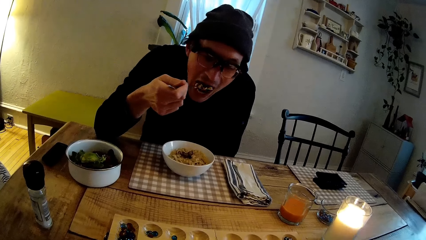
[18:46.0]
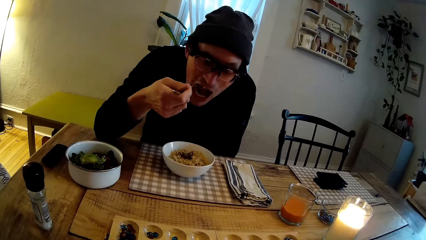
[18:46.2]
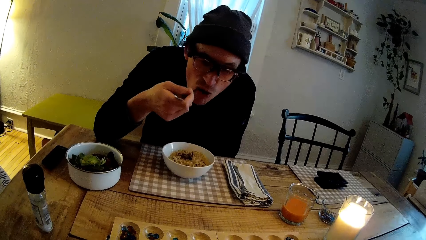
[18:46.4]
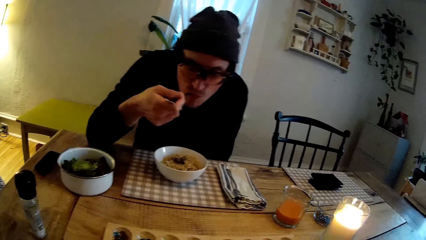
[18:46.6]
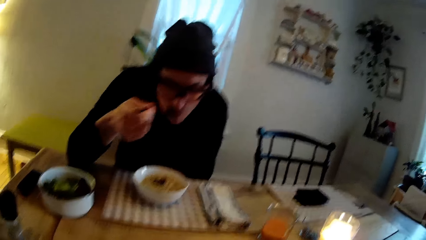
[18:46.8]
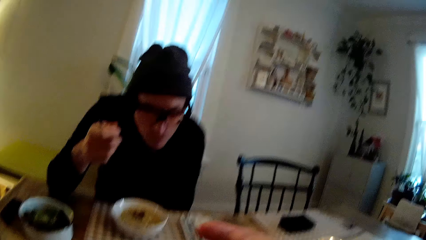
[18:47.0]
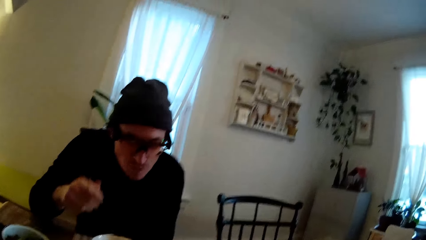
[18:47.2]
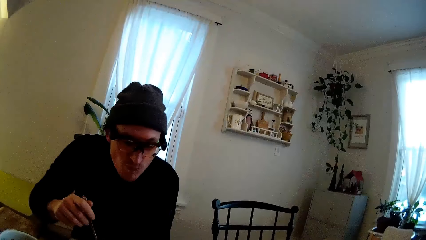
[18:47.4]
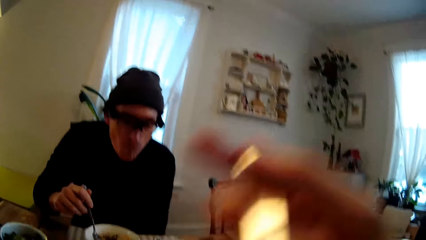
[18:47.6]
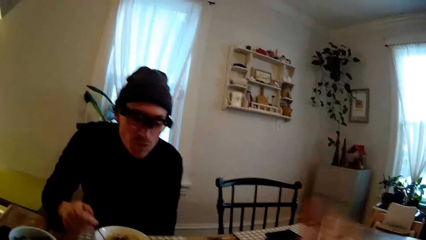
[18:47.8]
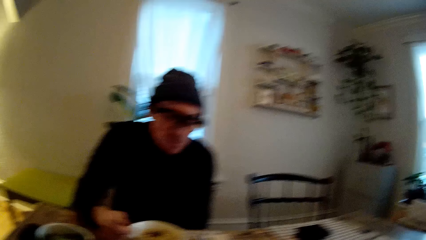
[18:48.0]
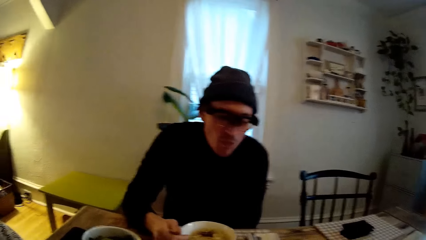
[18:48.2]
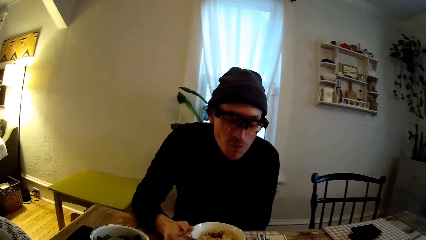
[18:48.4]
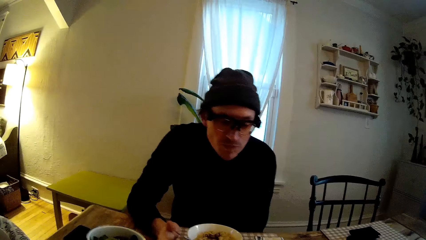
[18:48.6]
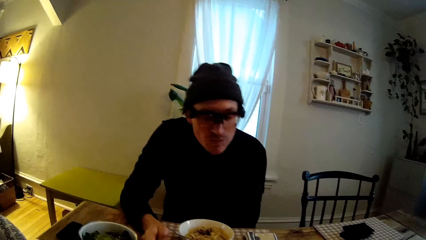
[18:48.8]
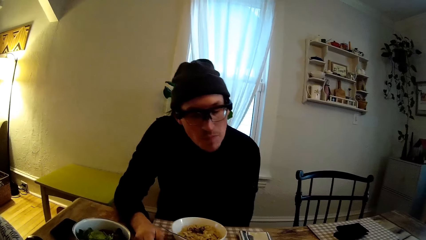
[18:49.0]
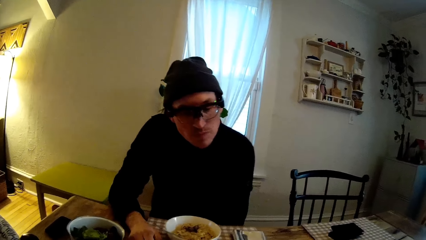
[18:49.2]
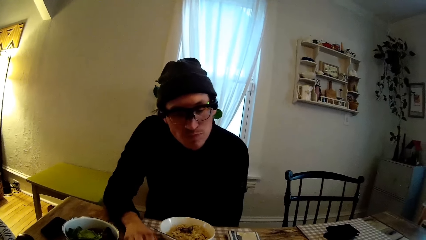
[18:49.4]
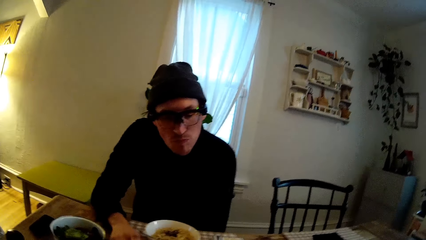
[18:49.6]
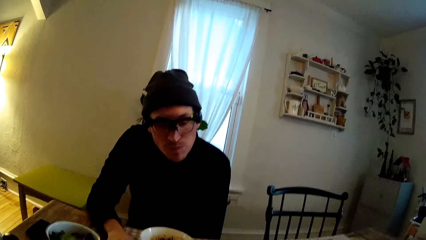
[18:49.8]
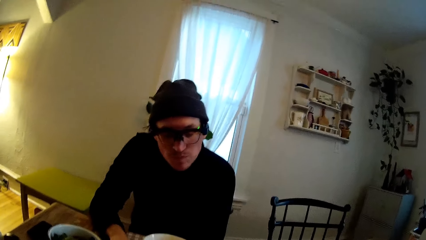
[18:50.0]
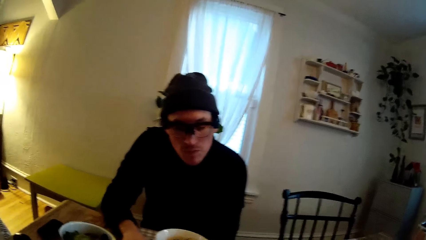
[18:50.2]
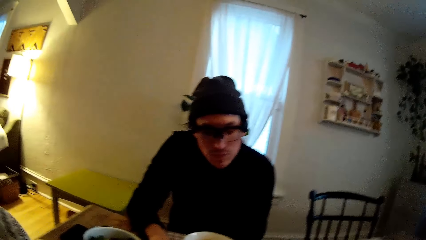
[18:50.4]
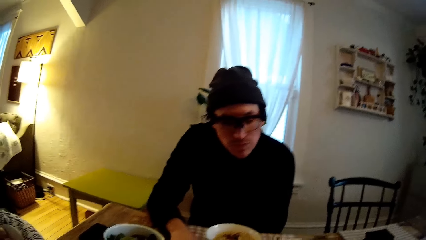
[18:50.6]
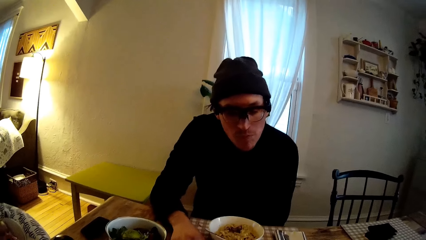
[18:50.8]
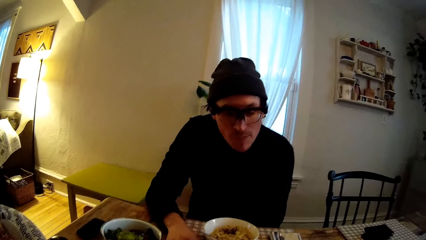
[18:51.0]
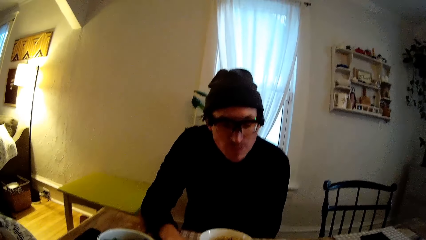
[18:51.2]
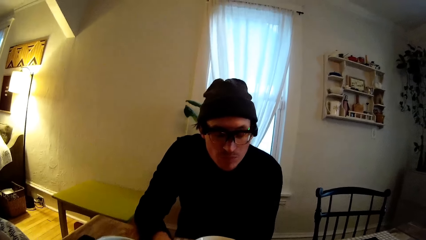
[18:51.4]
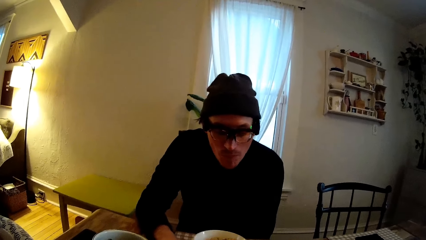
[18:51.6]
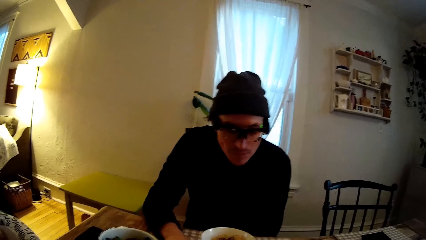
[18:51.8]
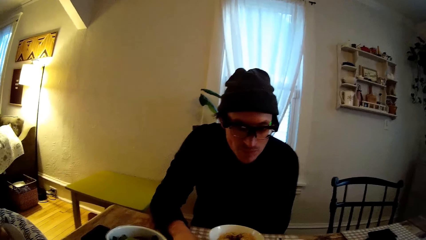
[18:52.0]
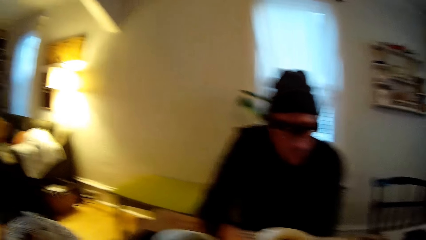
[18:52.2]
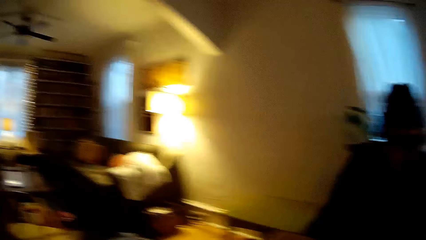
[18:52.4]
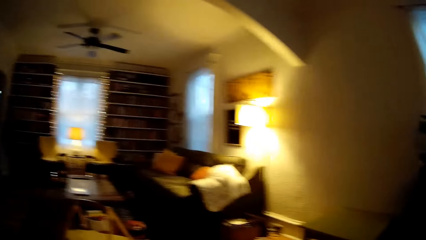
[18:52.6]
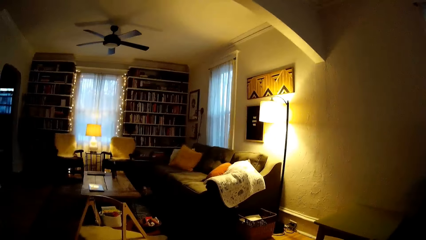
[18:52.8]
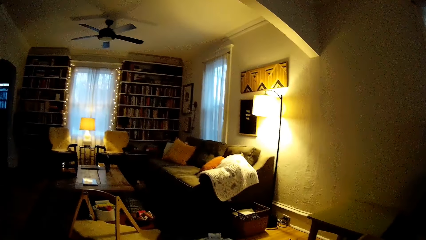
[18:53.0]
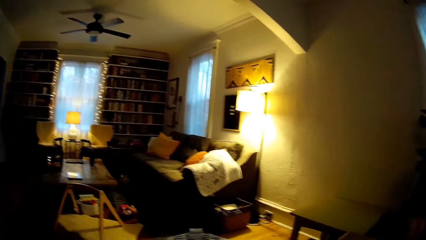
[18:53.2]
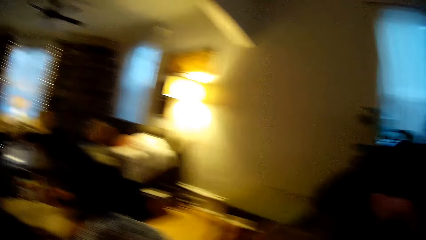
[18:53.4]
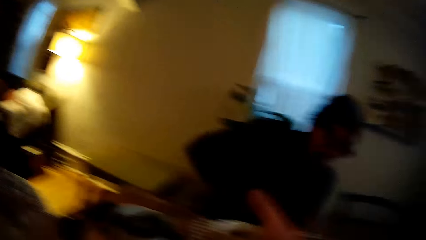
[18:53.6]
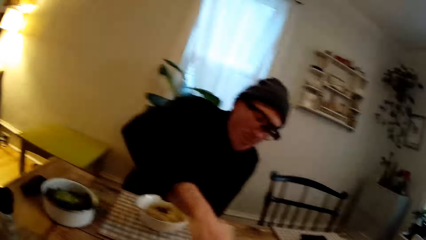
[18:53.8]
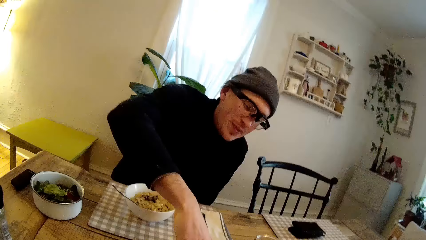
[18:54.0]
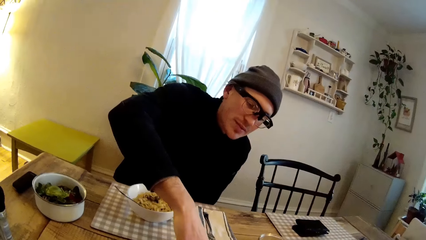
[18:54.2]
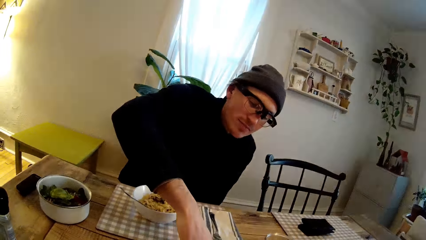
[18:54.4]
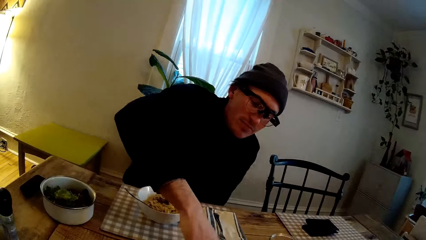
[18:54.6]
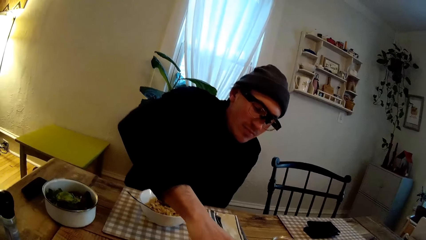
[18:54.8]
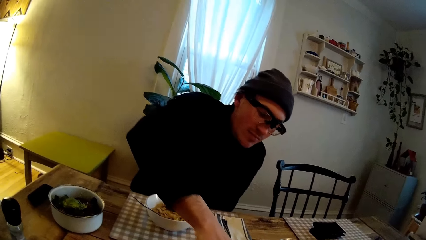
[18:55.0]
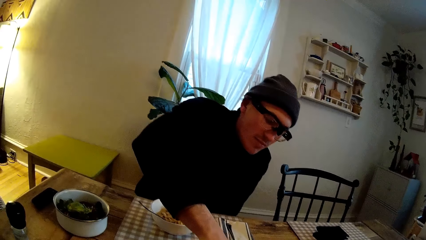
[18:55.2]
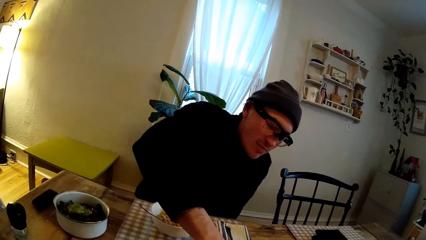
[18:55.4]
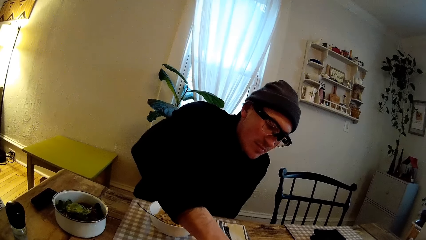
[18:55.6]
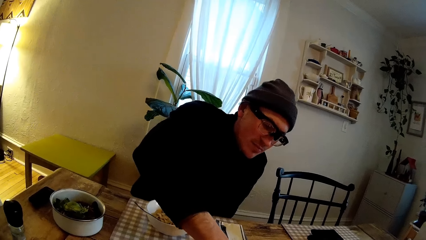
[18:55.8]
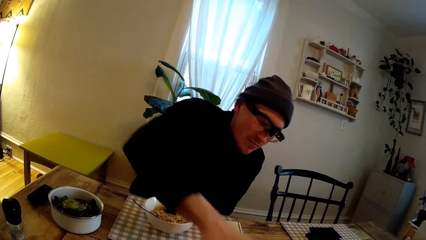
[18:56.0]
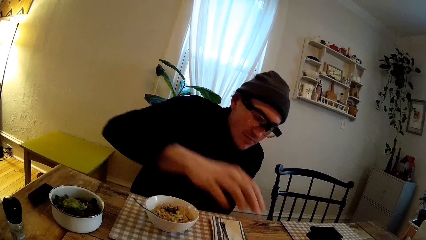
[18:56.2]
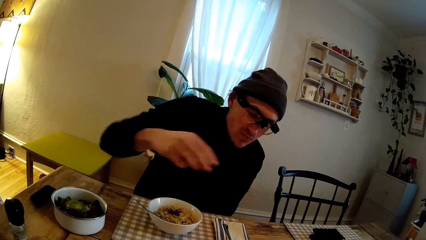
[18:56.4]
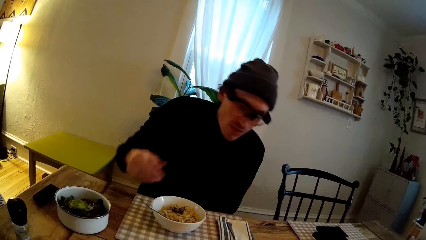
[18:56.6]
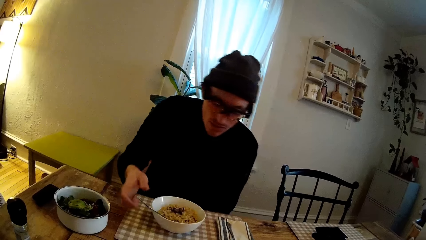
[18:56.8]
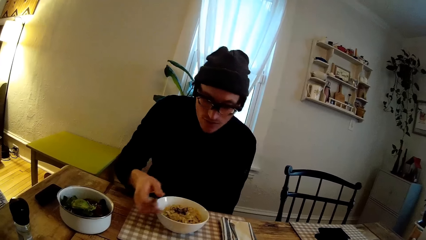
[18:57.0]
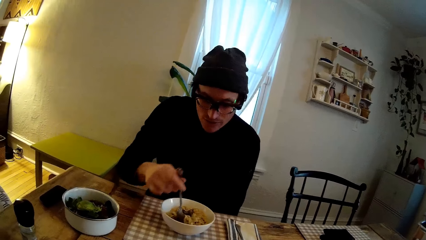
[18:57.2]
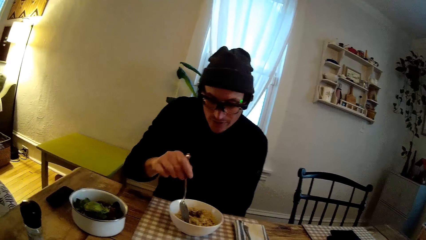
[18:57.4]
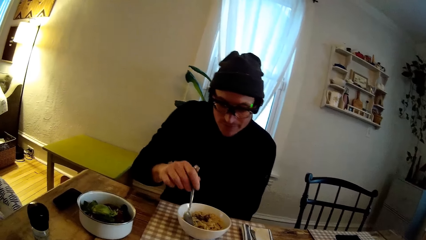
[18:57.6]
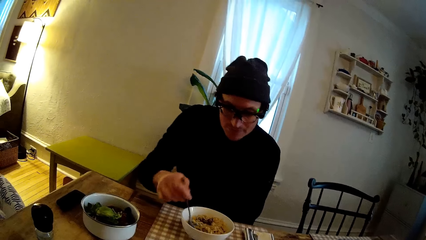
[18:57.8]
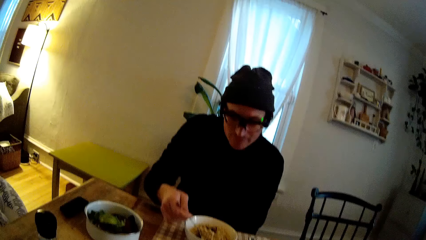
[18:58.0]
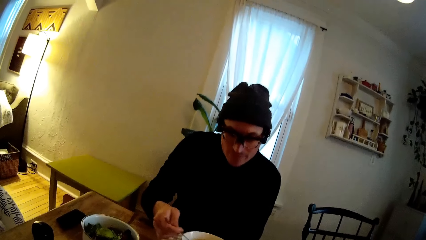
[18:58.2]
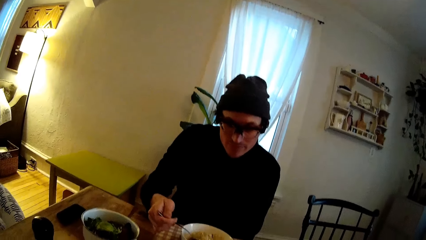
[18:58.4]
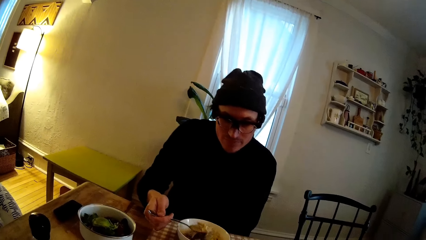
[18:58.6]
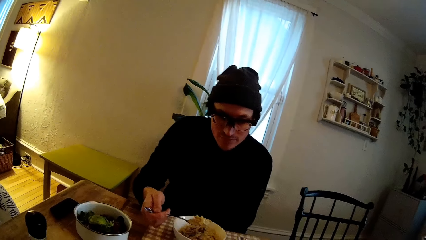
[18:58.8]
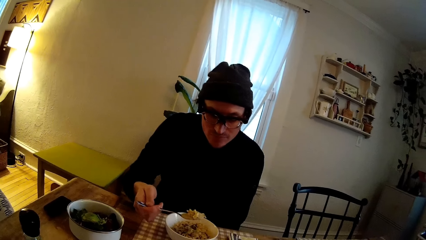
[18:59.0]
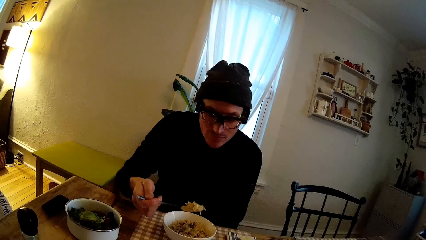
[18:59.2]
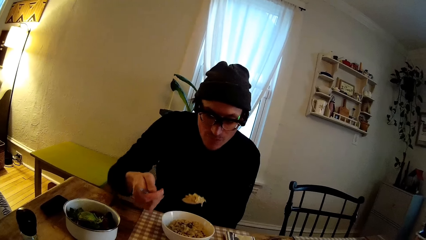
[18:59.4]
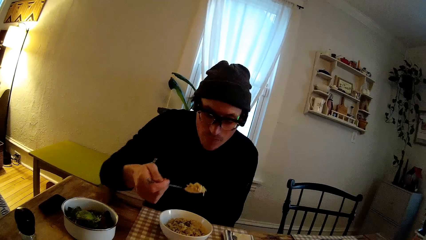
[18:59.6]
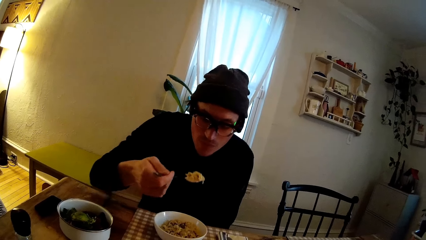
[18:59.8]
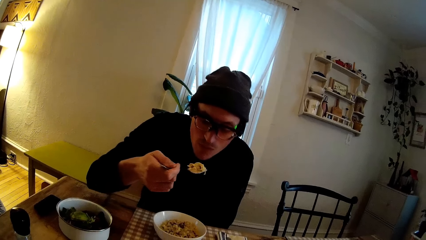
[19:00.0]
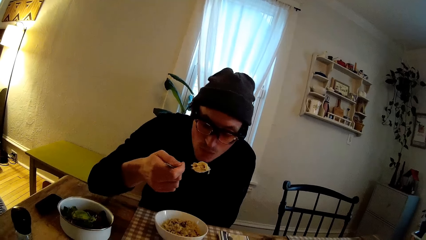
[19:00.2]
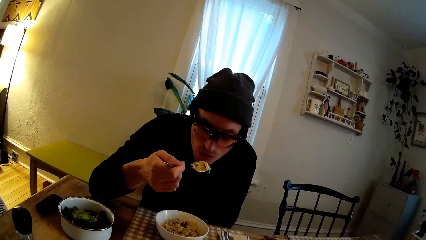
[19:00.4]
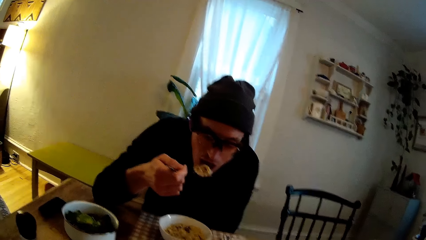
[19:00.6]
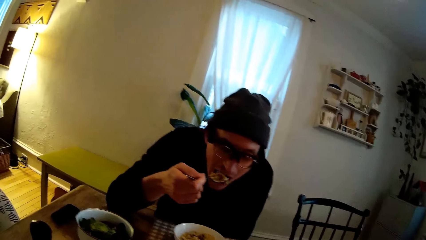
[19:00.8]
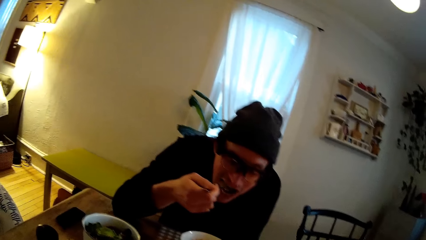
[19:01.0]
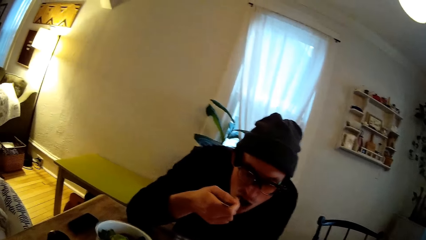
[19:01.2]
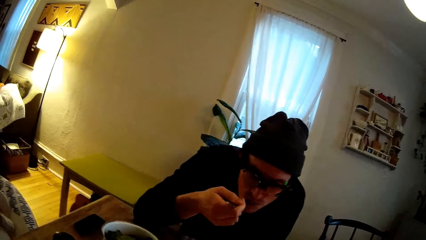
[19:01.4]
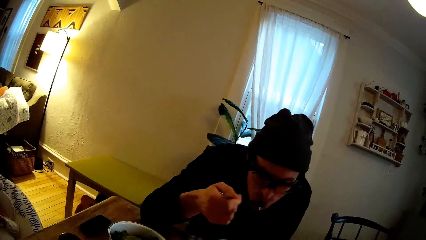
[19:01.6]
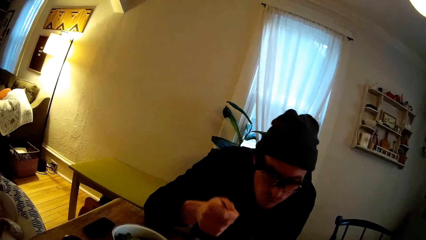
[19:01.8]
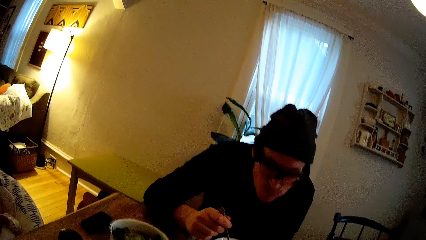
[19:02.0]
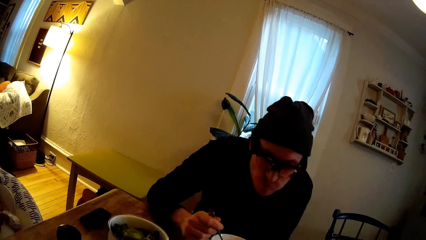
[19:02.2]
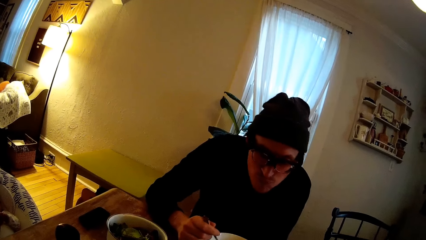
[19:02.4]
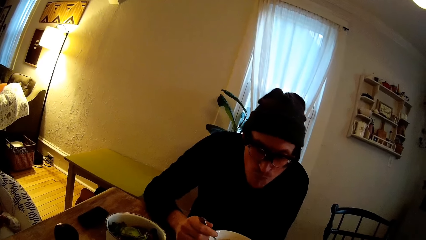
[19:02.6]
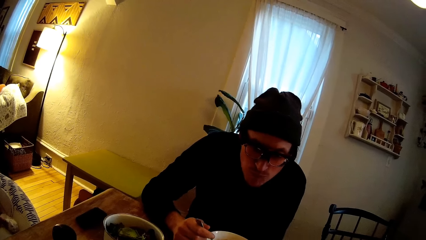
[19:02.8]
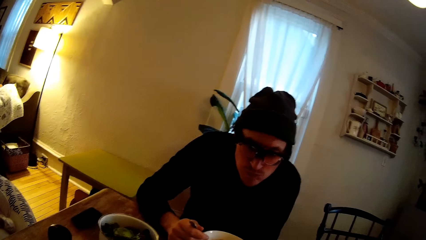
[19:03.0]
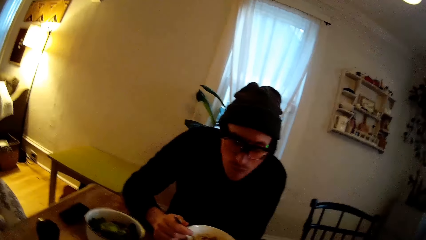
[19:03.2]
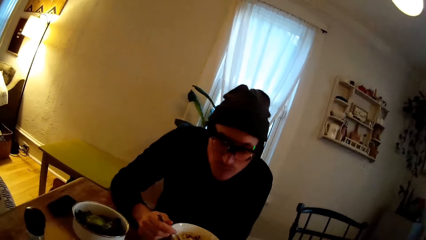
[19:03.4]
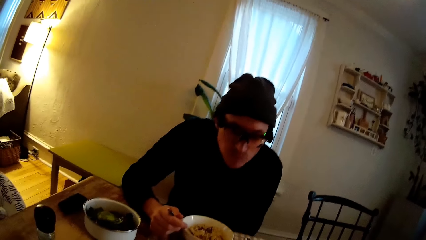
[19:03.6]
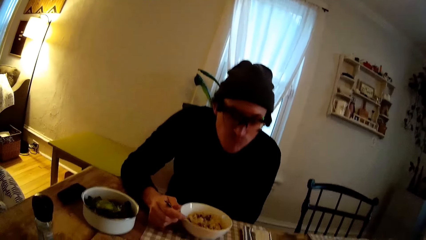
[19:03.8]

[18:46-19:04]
The man eats the pasta from the spoon. The camera wearer eats. The man moves his hand. The man scoops food with the spoon. The man eats the pasta from the bowl with the spoon in his right hand. A baby sits on a rocker chair.
